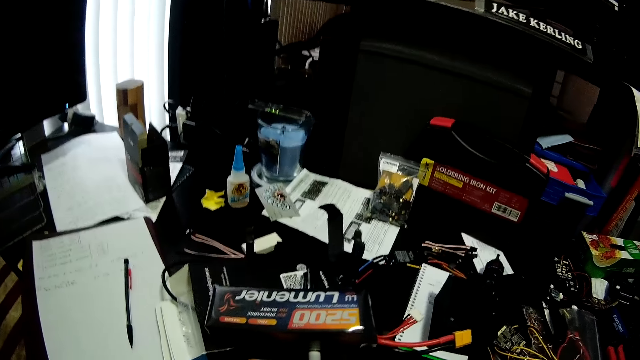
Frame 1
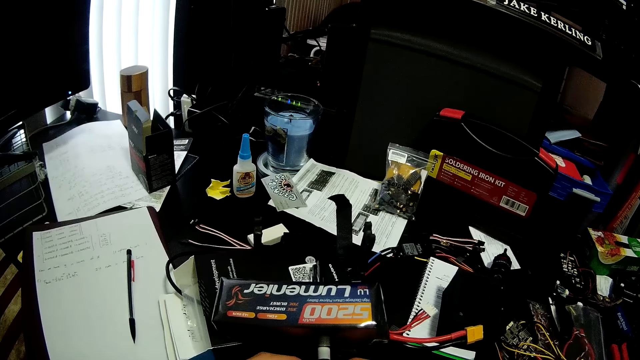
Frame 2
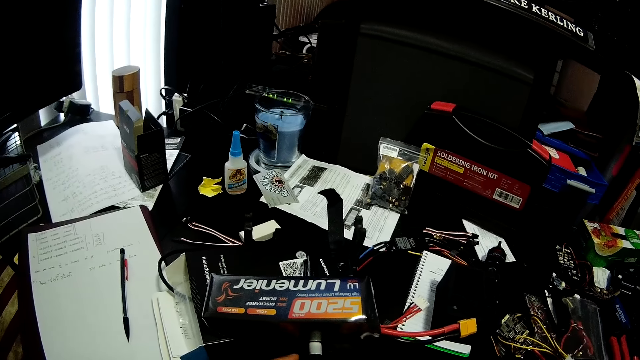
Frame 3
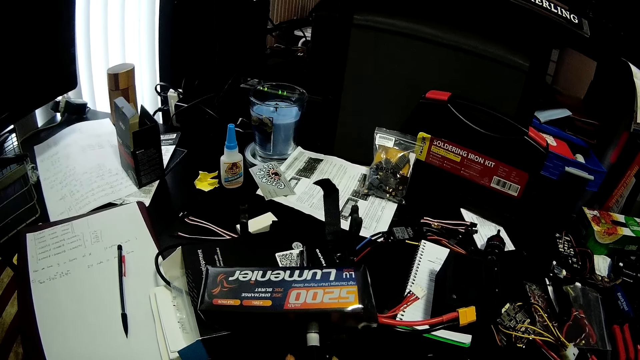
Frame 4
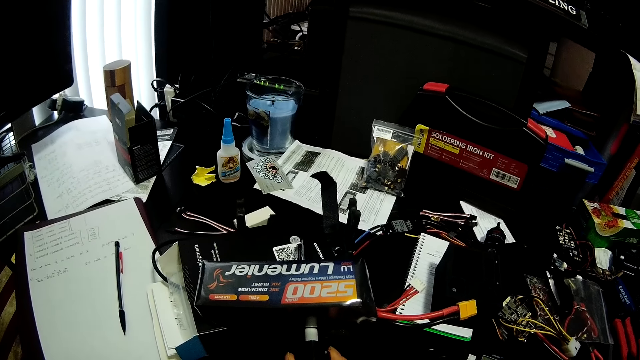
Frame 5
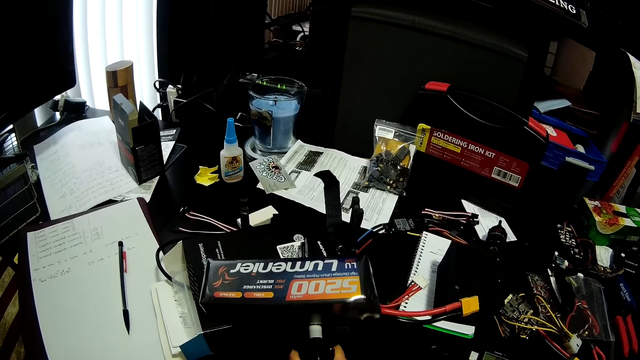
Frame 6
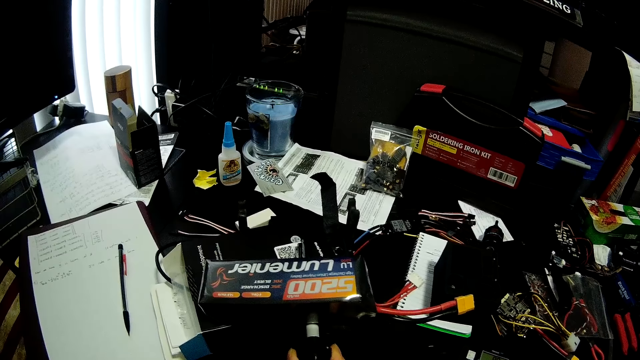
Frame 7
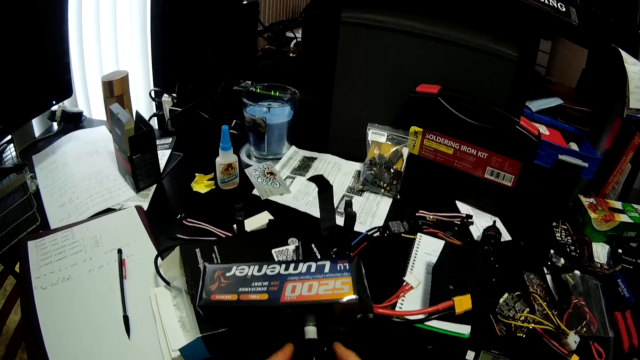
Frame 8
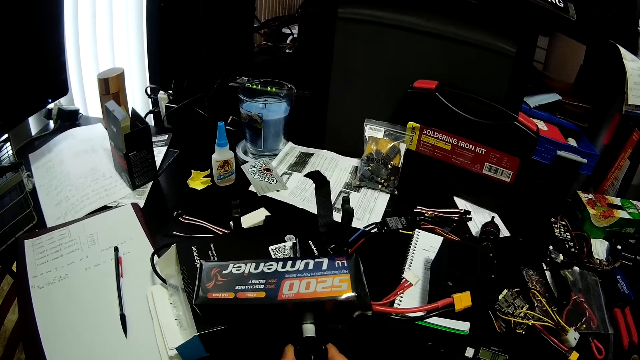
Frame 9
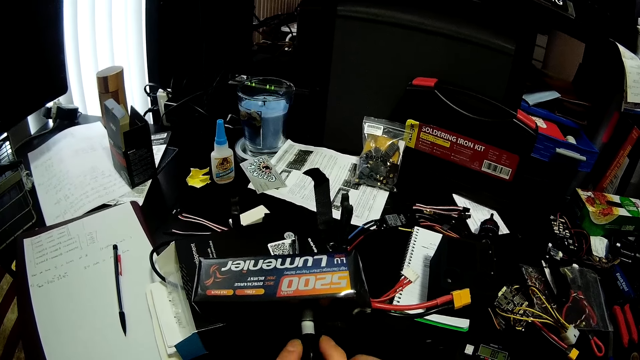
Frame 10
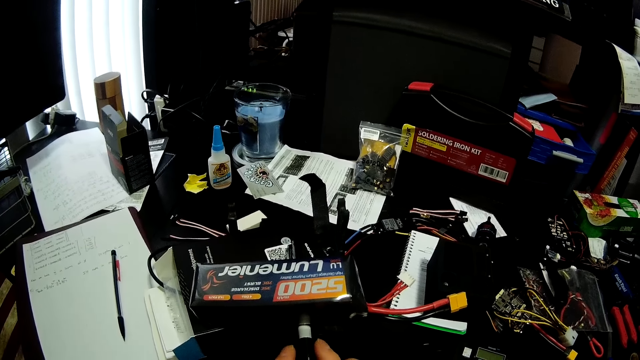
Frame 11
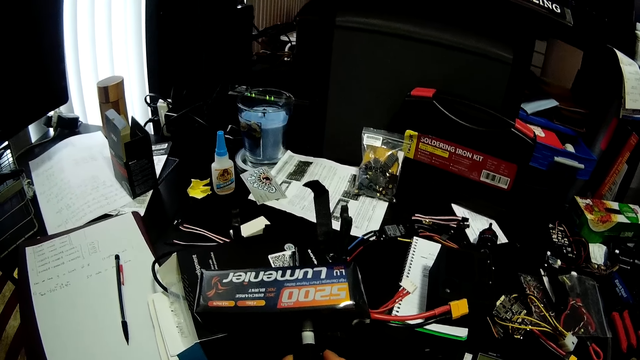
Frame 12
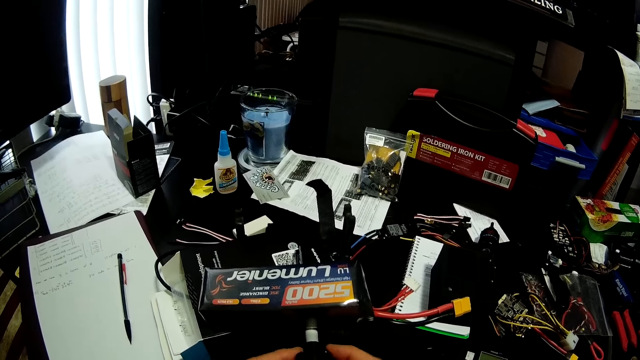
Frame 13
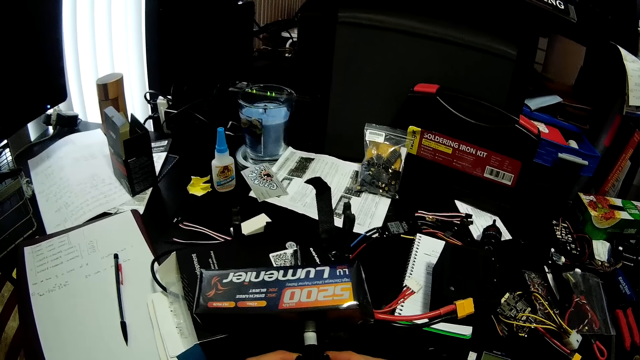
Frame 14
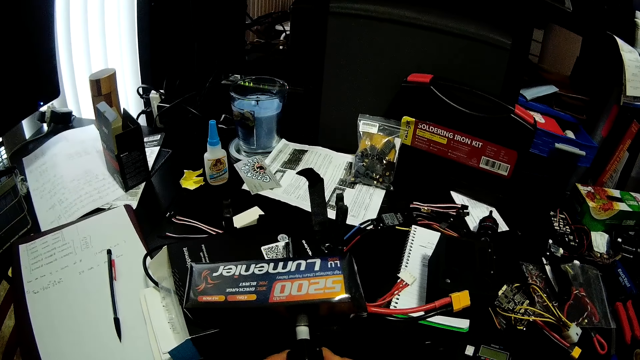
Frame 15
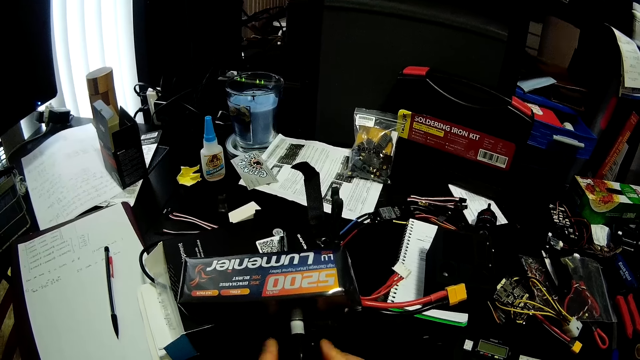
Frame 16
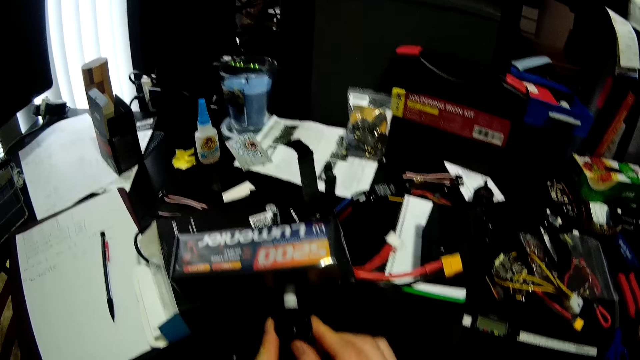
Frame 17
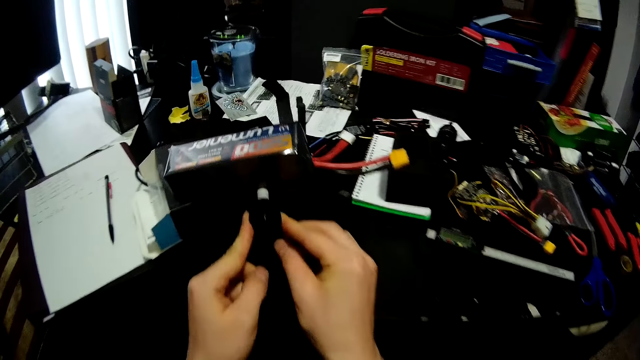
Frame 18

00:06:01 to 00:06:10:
The camera wearer touches something.

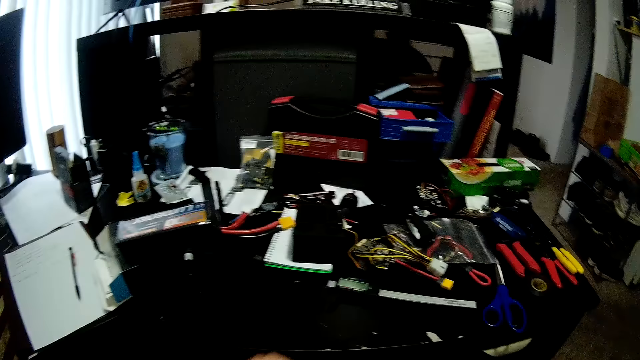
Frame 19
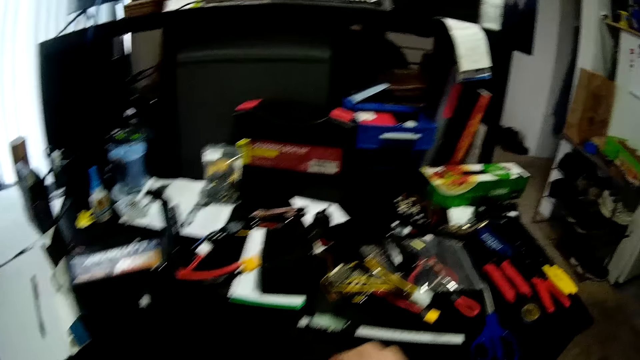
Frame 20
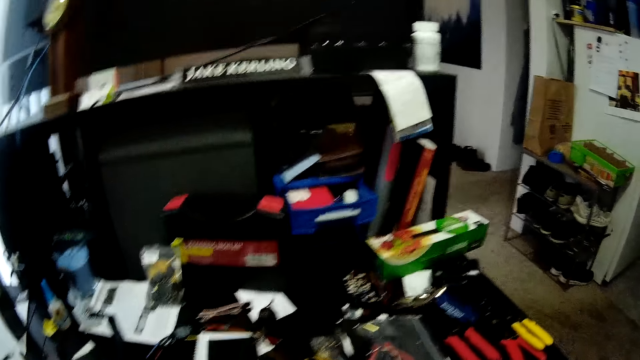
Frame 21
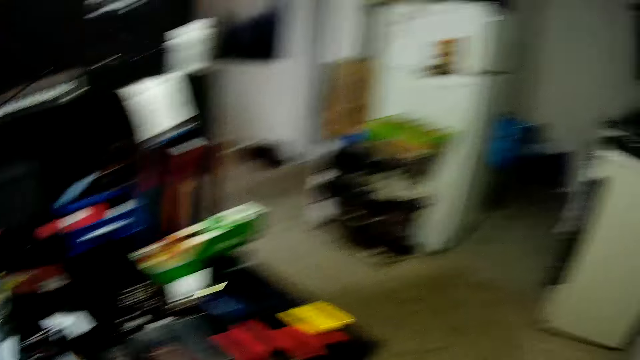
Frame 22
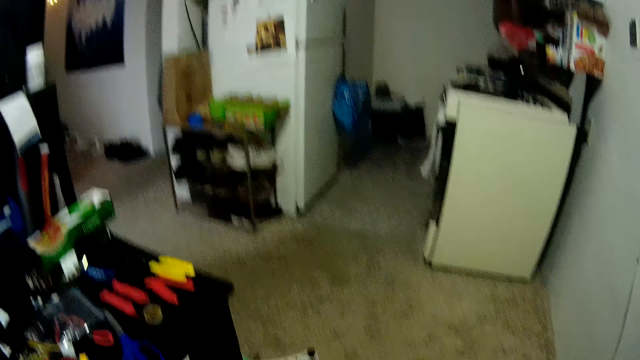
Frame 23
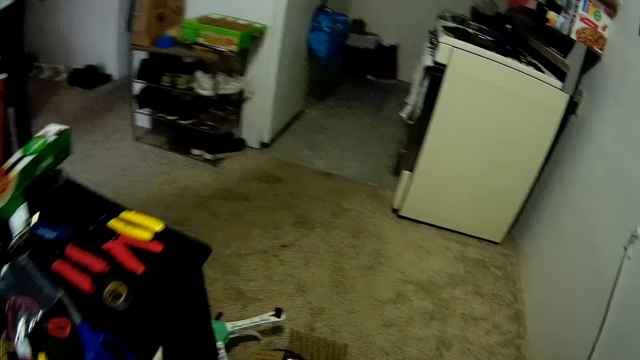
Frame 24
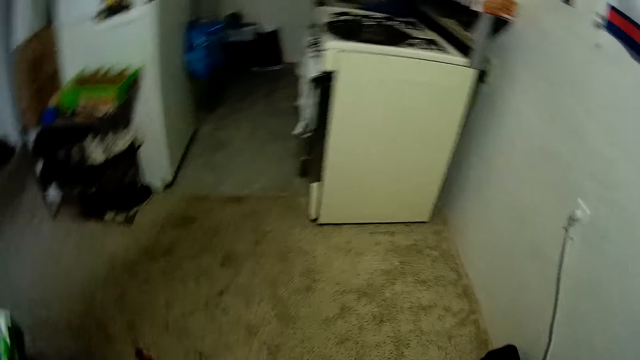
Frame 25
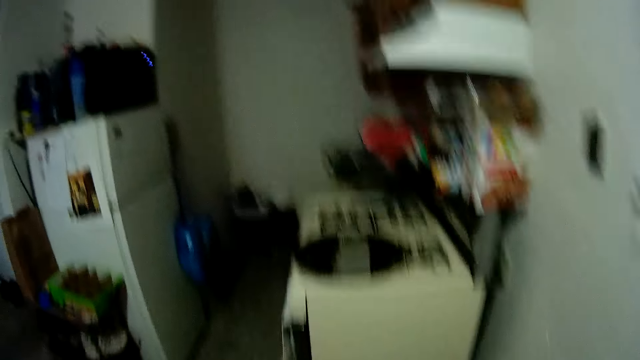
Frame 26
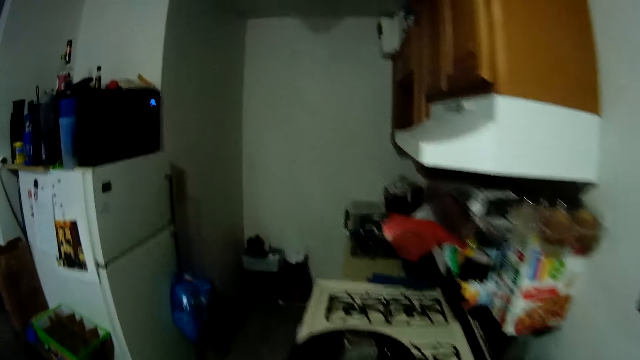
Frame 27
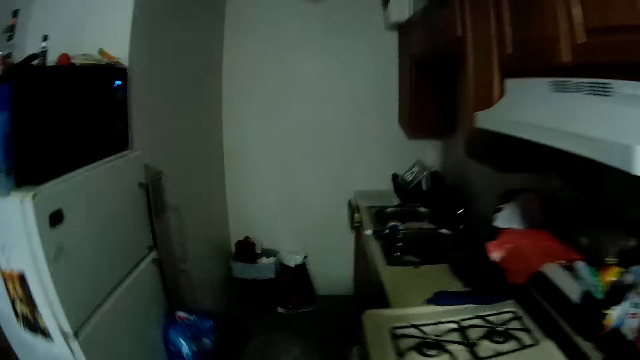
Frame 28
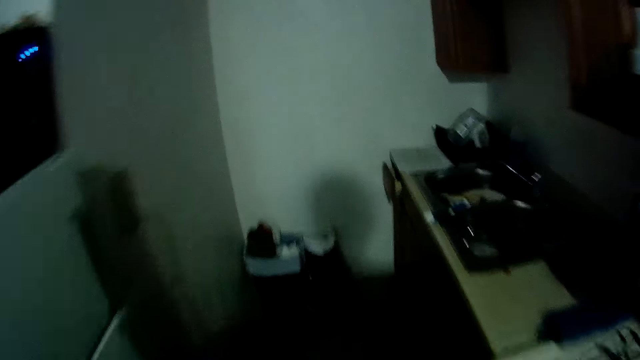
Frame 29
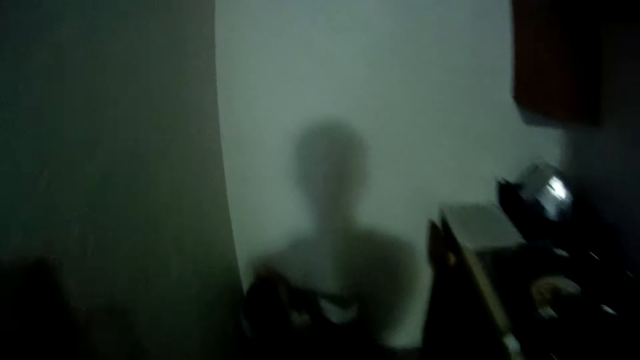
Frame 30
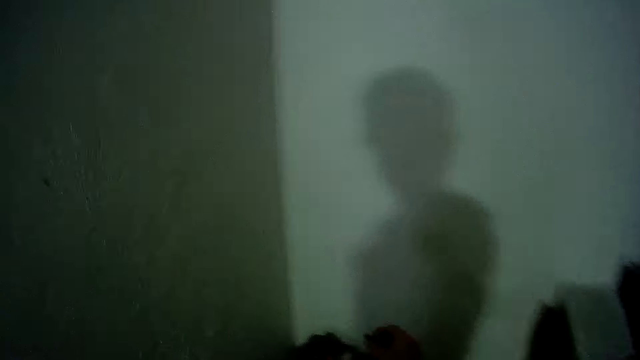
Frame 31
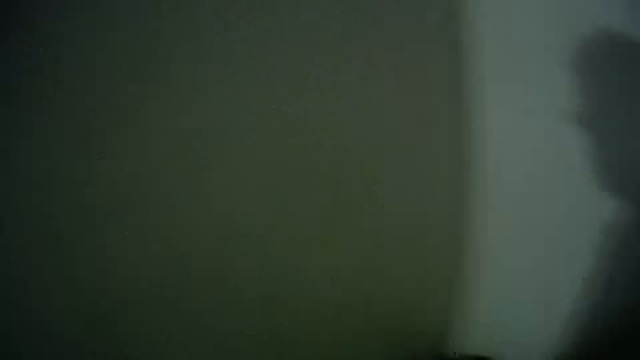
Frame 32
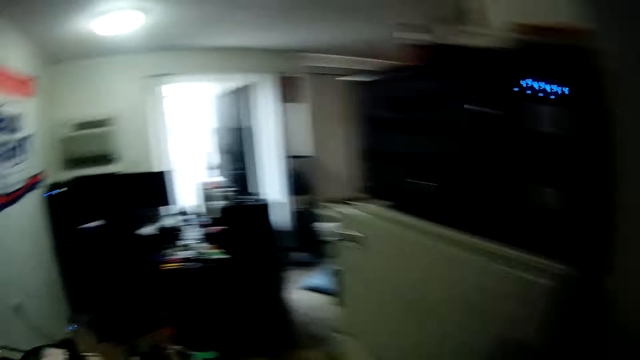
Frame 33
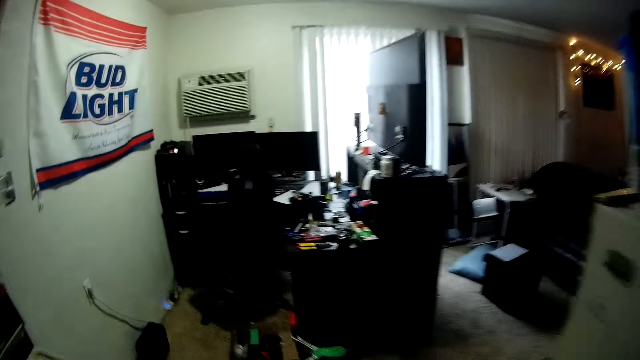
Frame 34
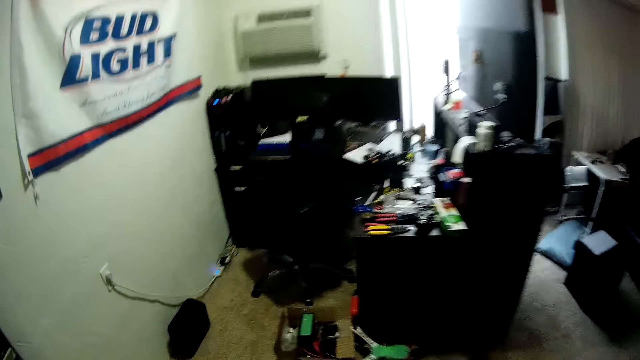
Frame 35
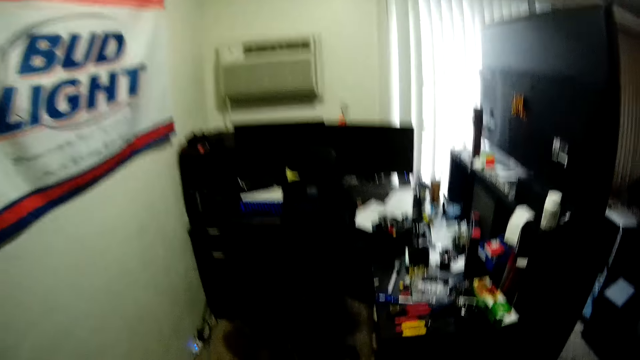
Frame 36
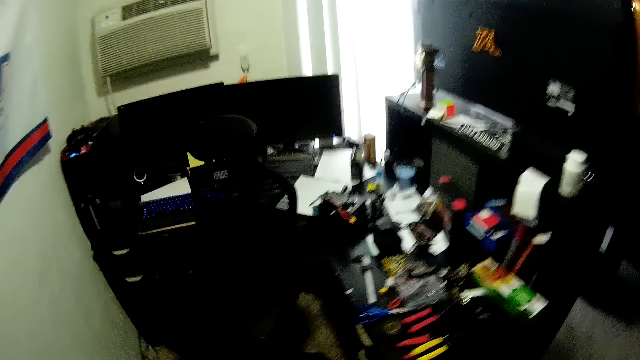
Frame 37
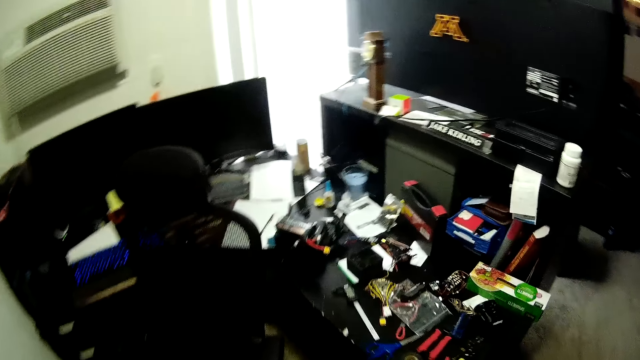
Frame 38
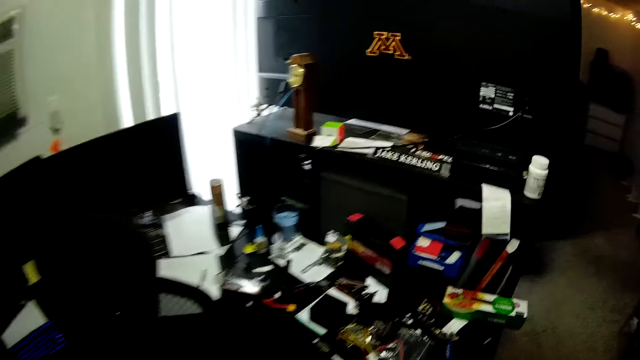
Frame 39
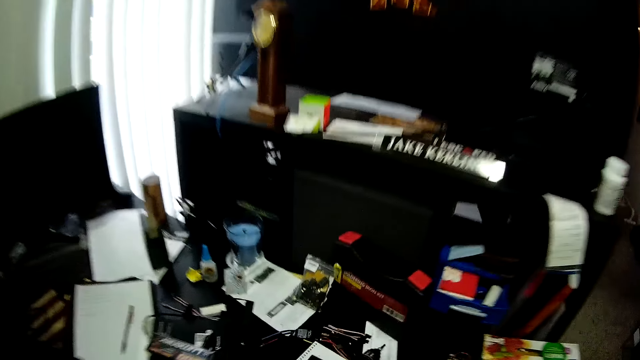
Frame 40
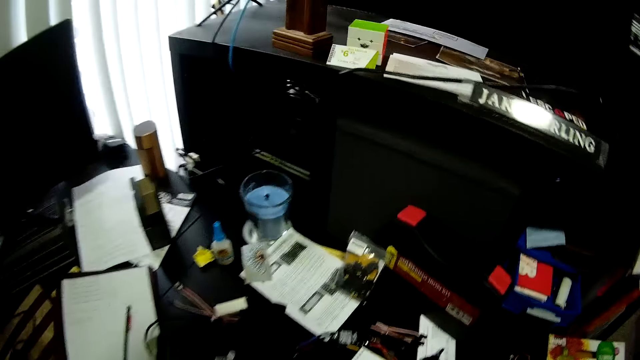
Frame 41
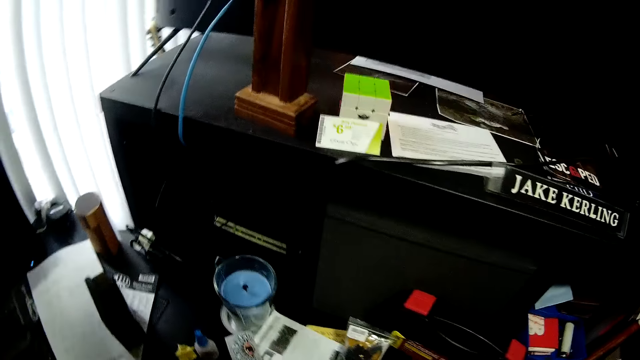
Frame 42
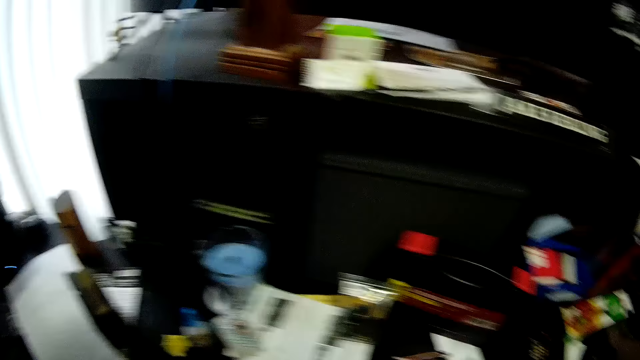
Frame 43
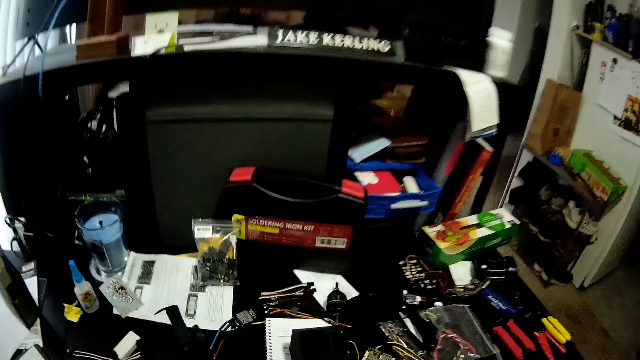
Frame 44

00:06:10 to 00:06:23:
The camera wearer moves a hand. They stand up from the chair. They walk in the kitchen. They walk in the workspace.
